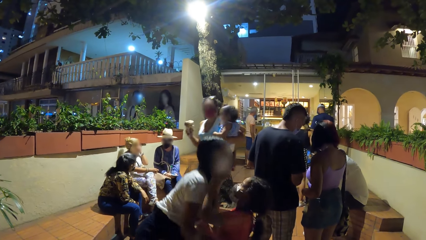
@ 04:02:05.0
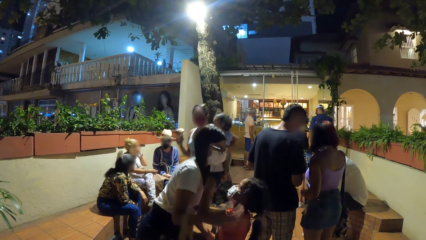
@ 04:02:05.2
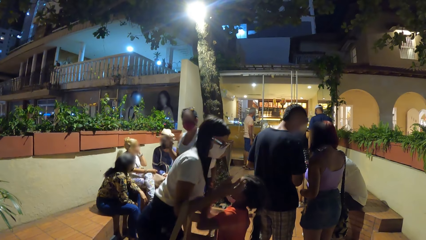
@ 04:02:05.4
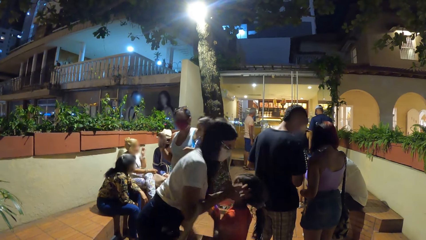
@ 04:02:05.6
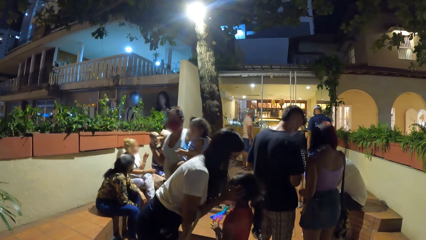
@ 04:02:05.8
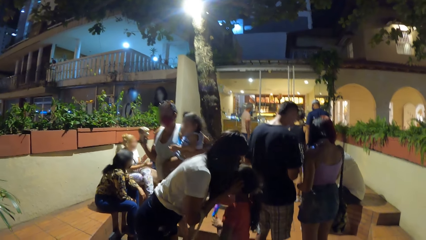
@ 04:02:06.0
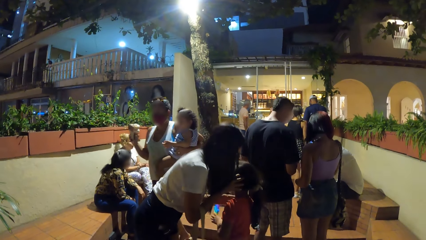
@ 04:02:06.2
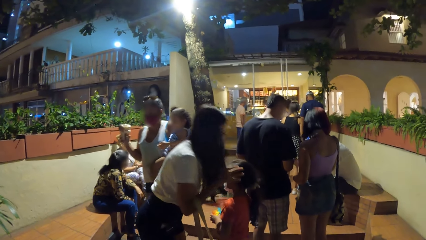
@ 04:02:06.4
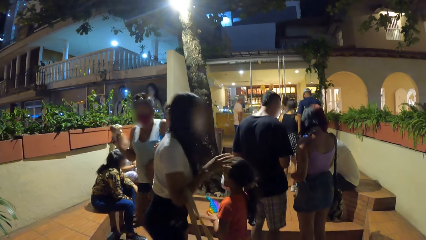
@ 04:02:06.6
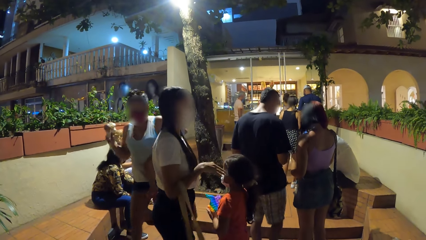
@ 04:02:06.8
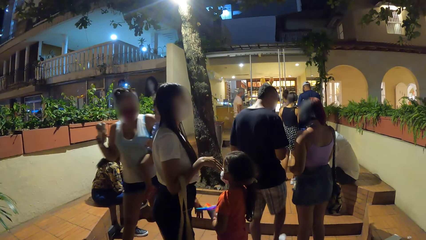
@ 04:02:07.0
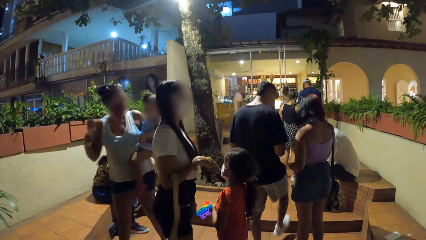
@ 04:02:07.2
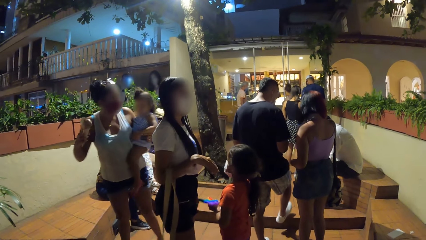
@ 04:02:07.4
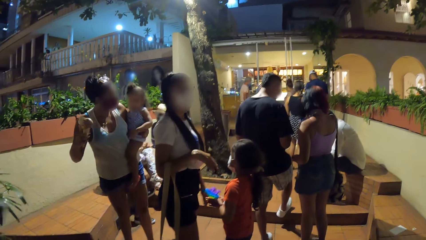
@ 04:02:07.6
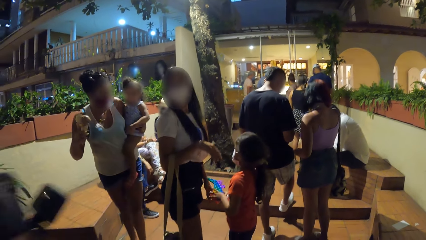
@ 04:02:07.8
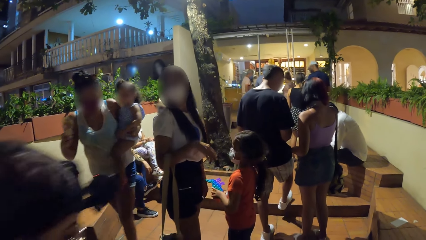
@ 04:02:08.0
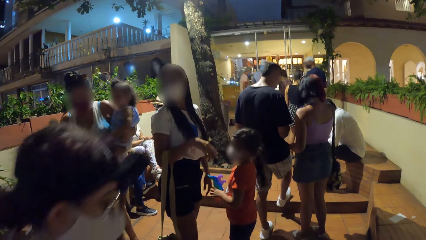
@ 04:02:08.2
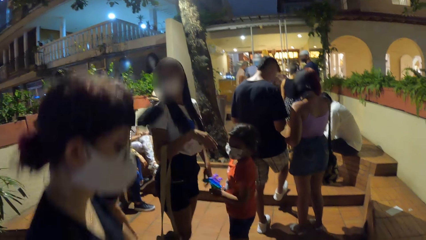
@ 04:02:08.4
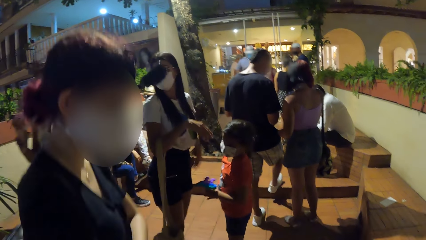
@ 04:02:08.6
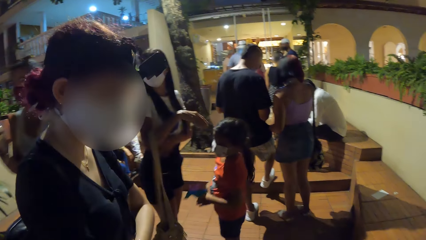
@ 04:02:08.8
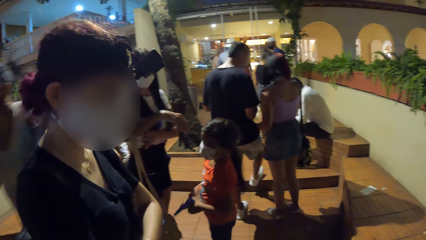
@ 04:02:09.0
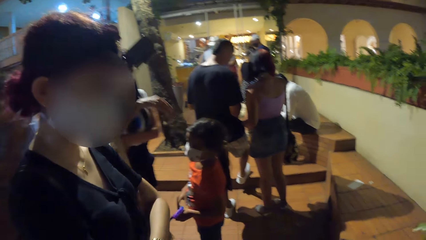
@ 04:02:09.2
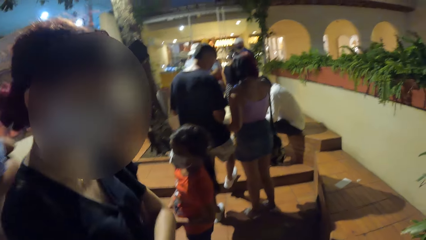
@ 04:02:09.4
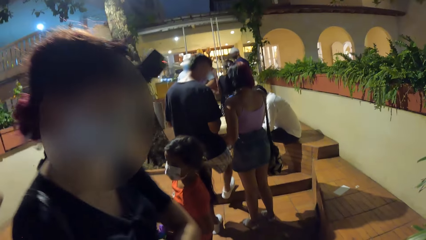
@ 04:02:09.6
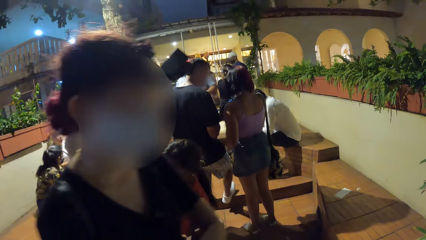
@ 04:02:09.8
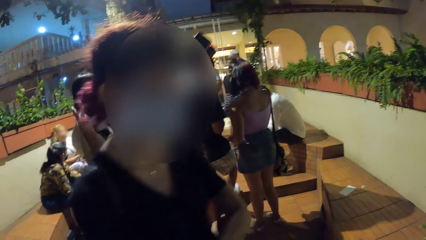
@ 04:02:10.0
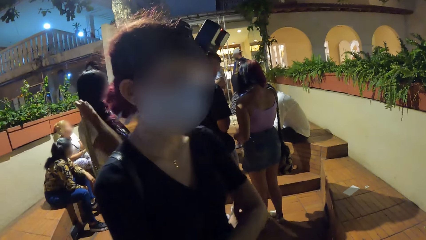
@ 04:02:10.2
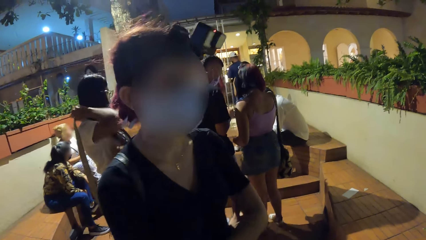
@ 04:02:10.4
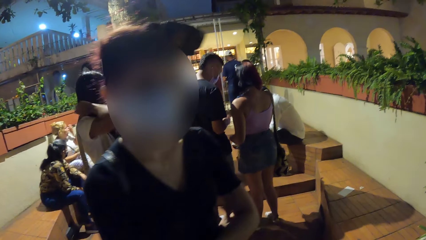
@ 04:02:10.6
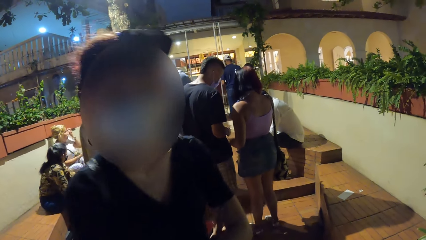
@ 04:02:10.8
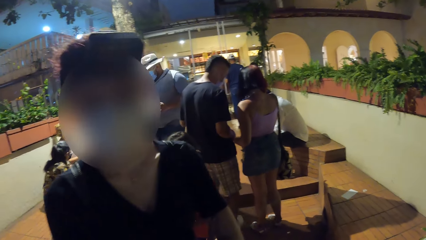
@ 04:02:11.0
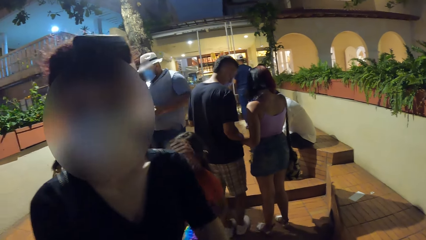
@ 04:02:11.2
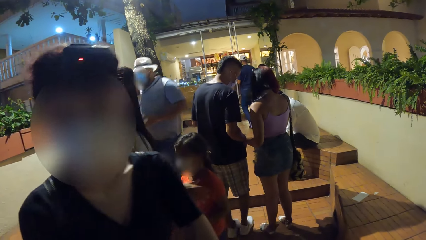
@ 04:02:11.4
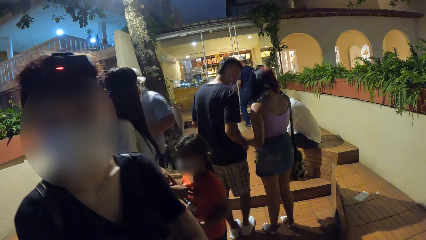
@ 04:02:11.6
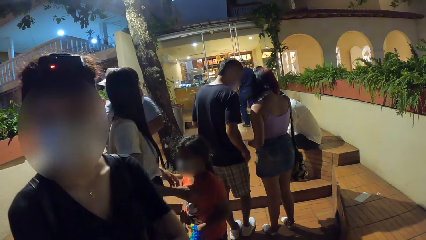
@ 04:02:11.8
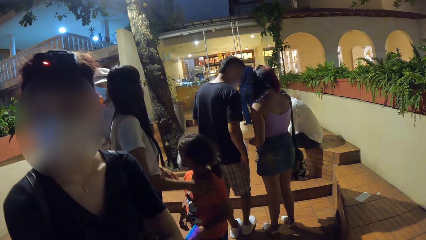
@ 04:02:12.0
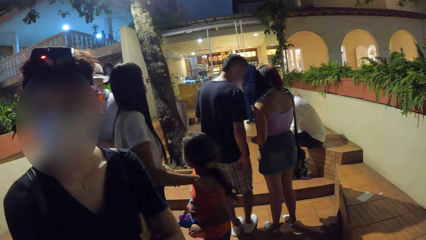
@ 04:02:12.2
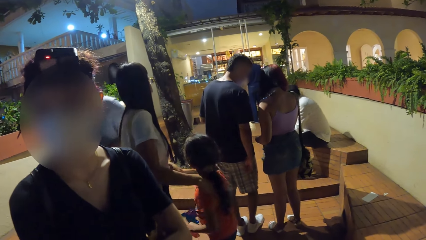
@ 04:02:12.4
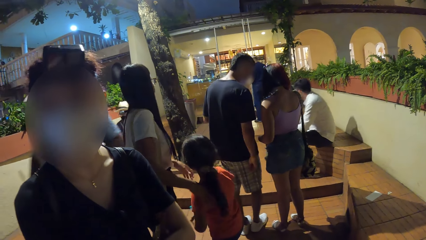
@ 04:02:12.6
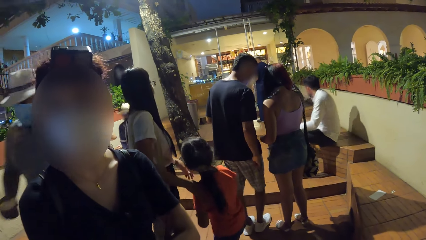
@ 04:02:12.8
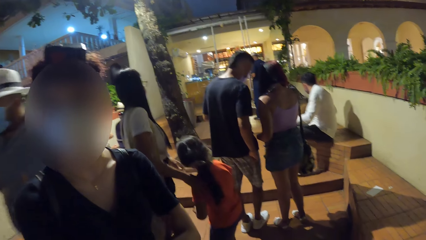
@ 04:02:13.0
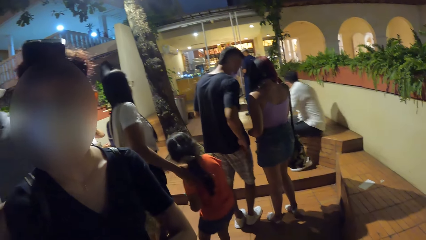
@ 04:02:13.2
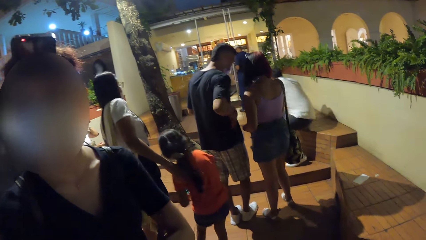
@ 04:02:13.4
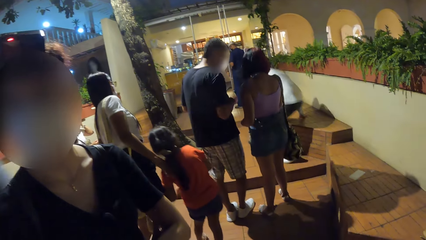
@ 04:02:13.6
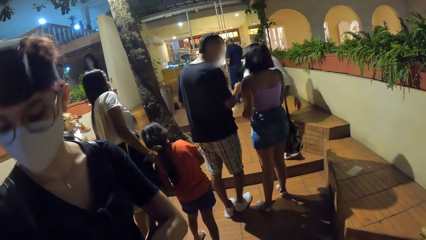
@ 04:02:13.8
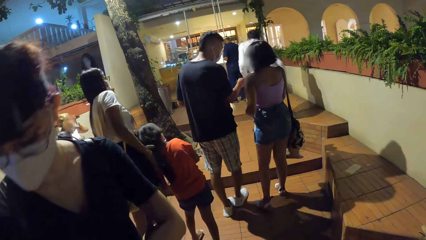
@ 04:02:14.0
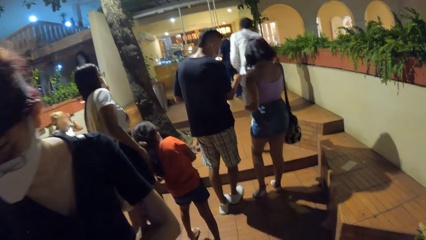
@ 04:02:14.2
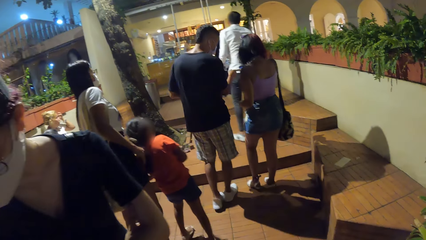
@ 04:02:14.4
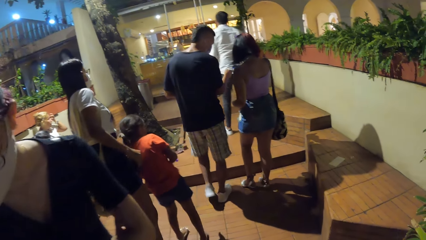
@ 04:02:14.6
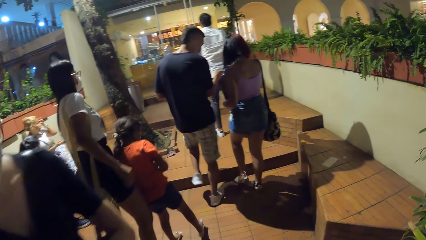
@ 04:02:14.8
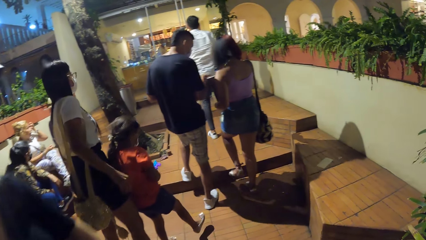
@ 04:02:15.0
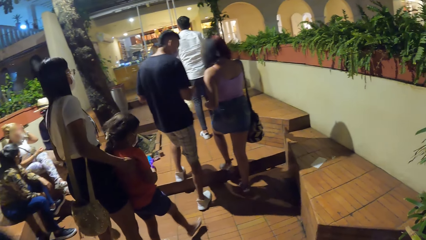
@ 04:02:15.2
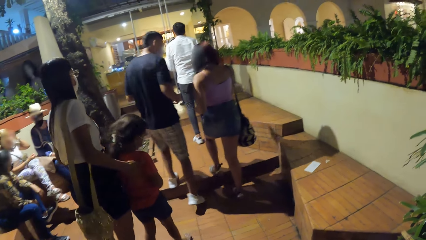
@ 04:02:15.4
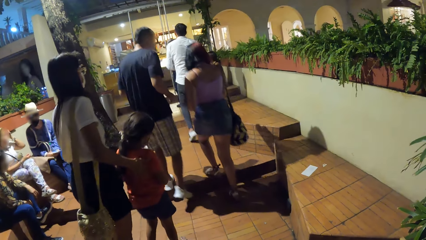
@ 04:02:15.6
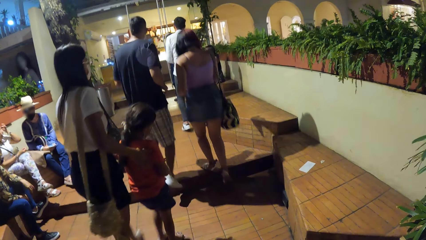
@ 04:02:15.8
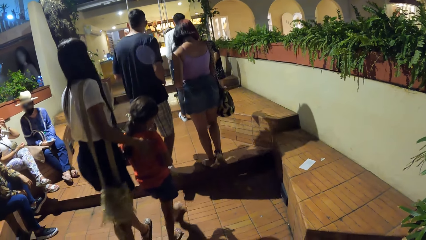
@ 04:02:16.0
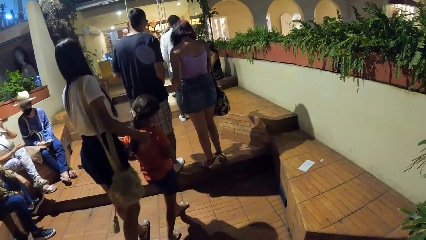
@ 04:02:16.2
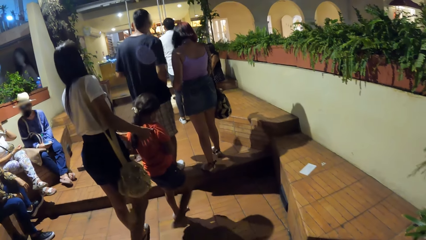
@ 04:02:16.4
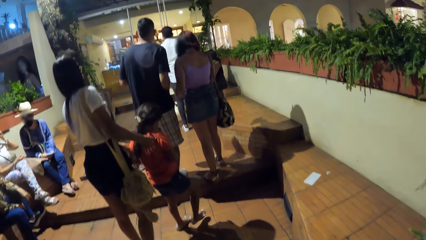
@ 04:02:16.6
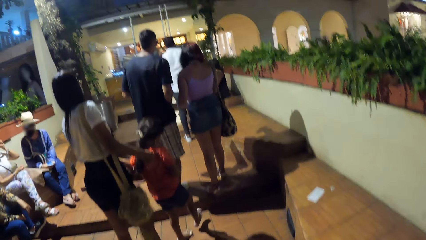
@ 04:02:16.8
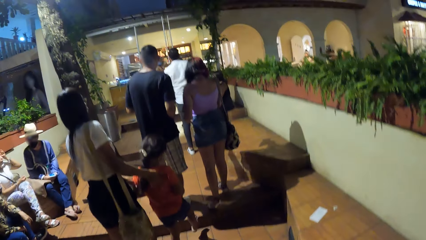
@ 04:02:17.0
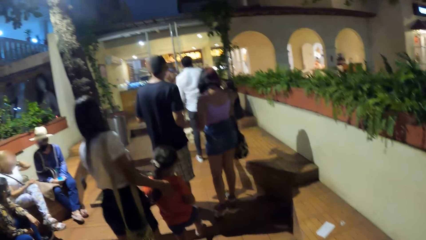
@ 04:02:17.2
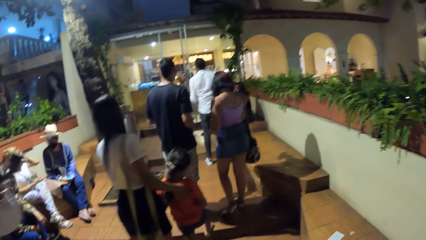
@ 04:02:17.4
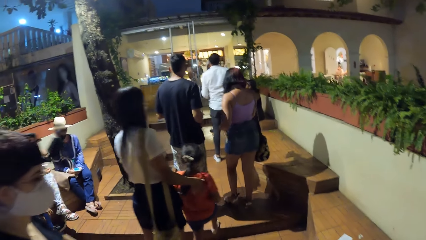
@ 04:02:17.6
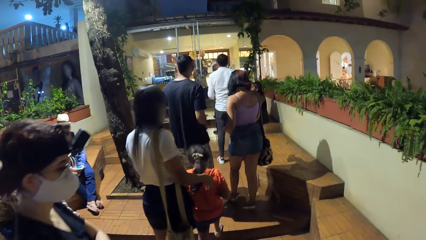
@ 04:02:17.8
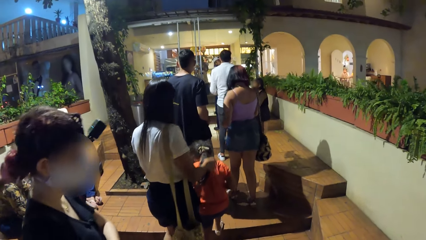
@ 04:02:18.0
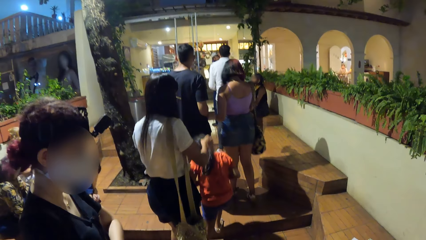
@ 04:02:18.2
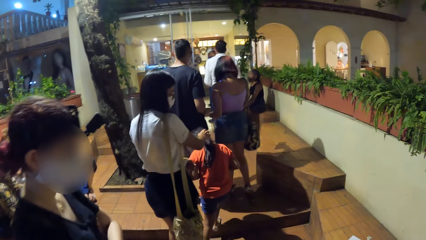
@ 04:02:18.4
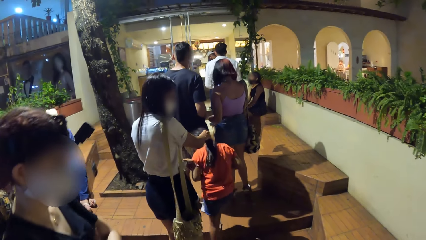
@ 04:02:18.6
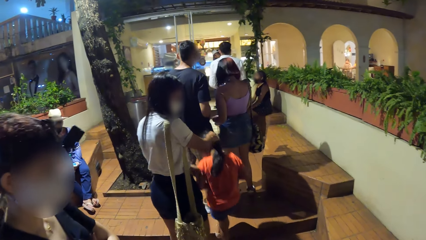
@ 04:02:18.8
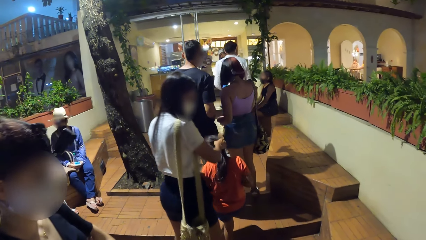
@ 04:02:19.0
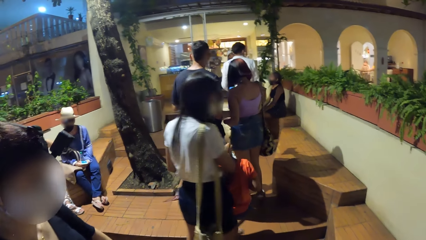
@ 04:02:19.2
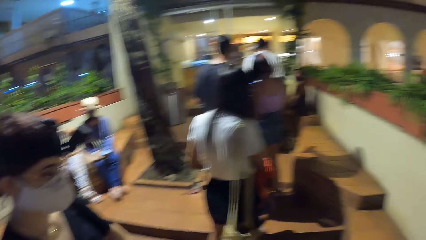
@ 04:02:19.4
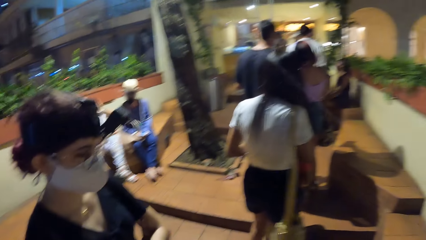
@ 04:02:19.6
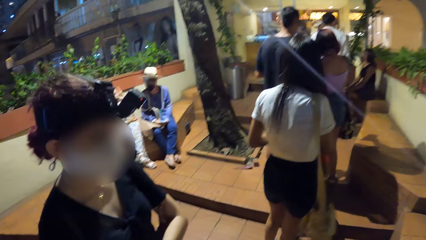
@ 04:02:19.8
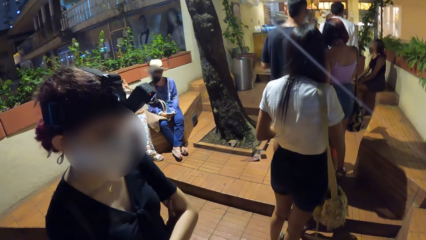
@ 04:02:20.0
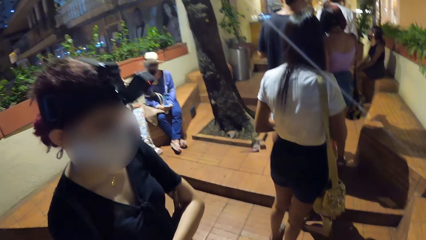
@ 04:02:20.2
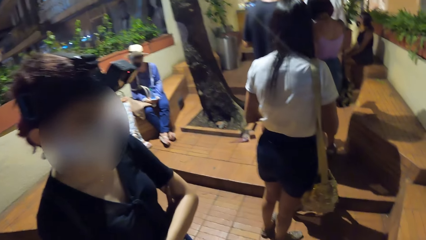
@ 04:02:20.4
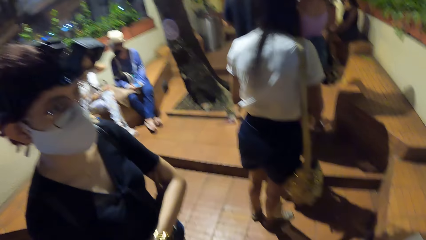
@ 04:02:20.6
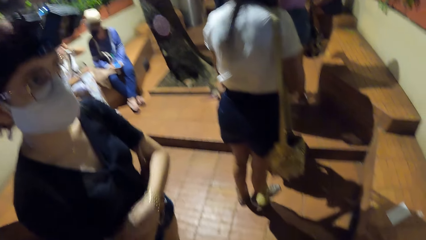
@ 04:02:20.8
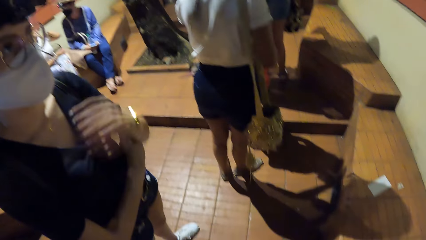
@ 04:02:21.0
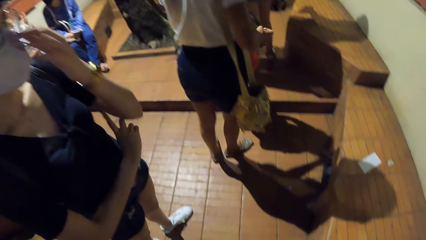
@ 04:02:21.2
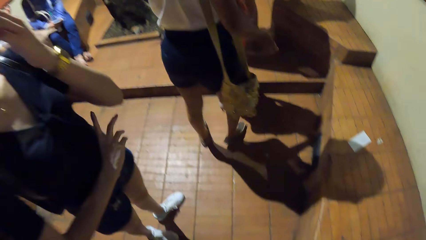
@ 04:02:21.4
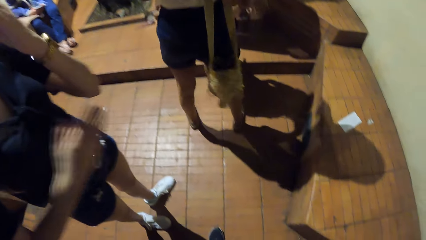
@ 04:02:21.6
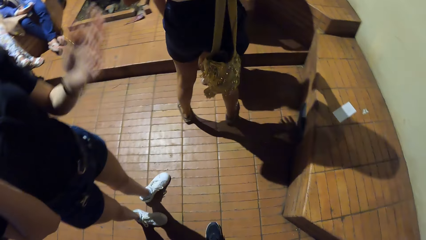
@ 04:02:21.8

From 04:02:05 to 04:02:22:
A woman walks past another woman with a boy. A lady interacts with the camera wearer. A man walks past the second woman. The camera wearer walks on the pavement towards a building with another man, another woman, the second woman, a girl and another woman. They look at the lady. The last woman adjusts the mask on her face with her left hand.
